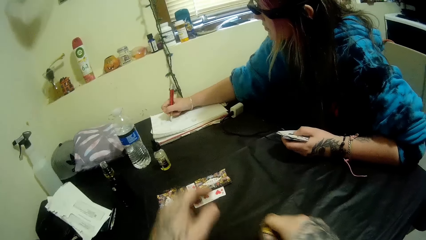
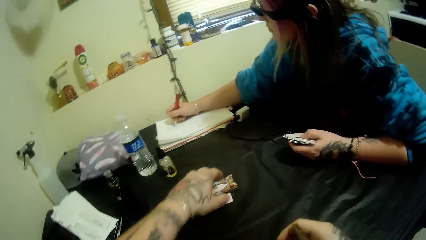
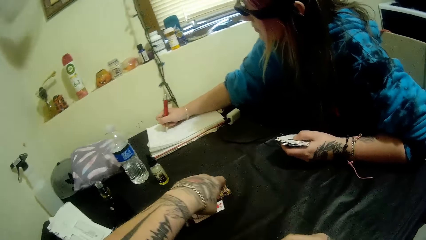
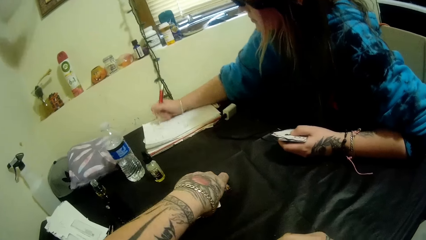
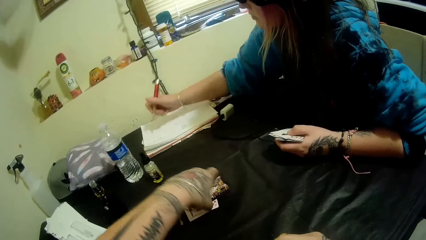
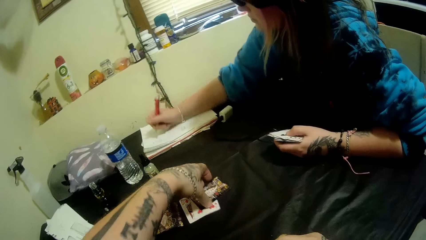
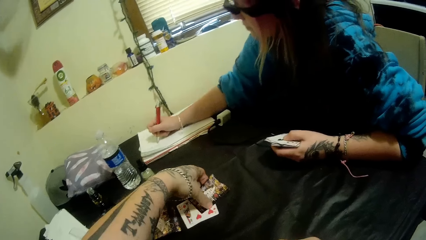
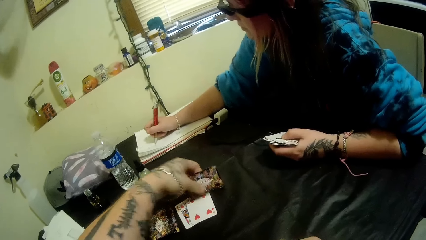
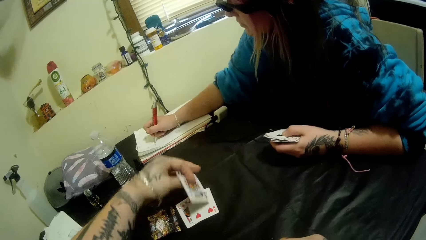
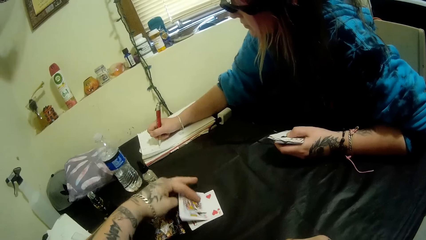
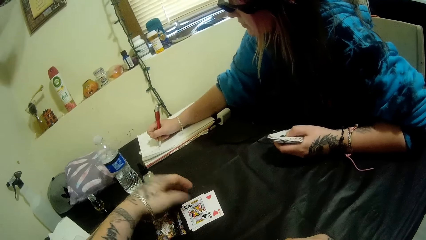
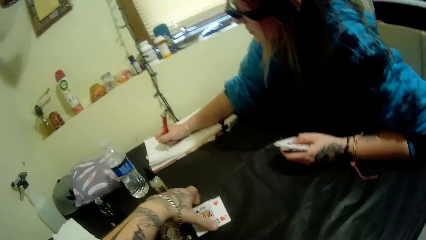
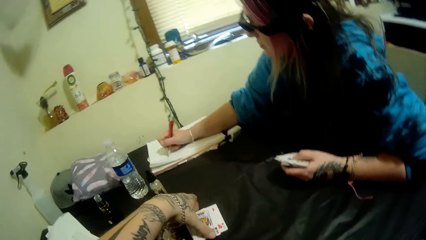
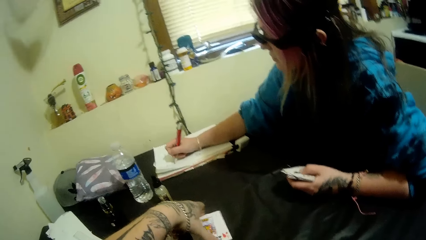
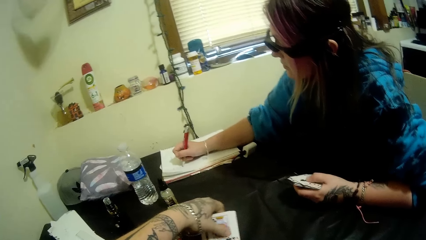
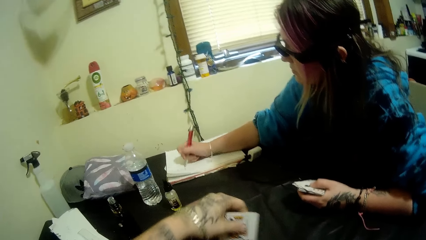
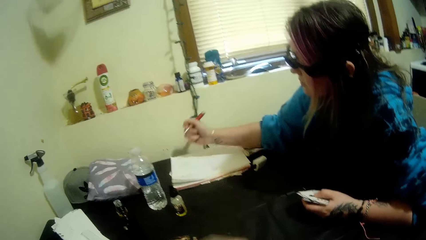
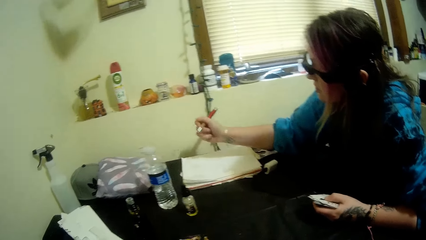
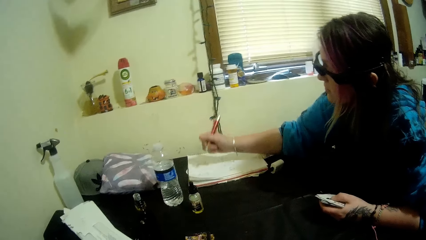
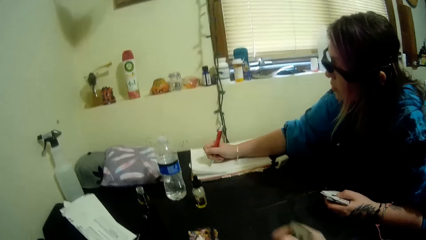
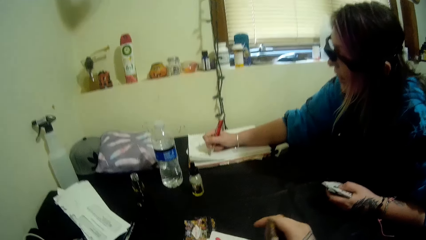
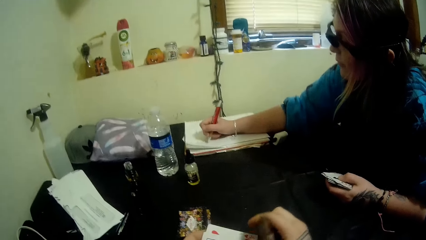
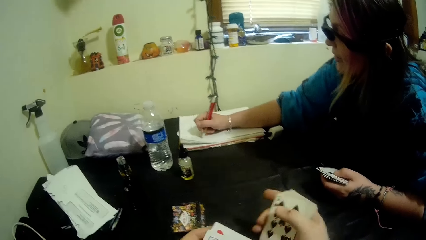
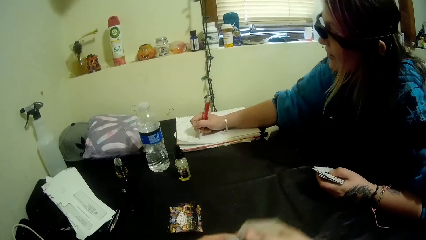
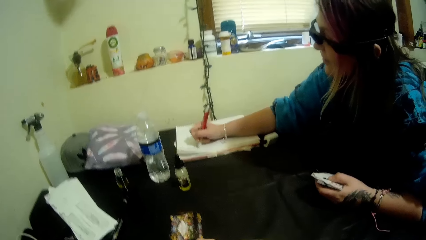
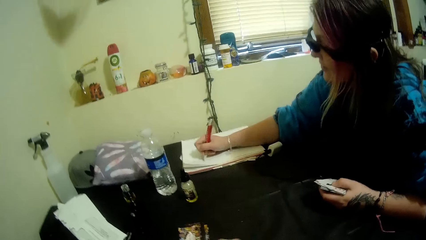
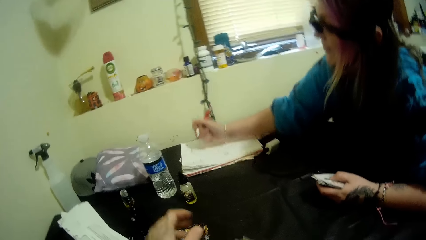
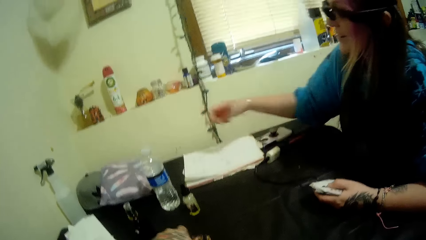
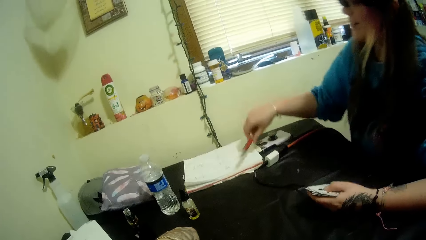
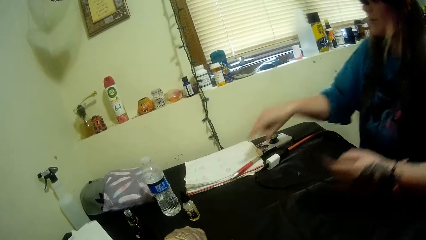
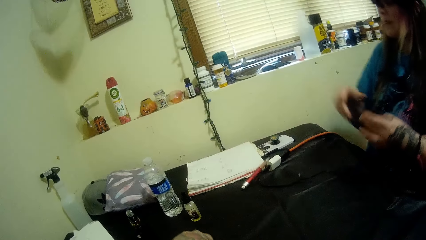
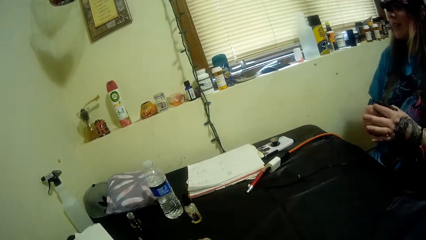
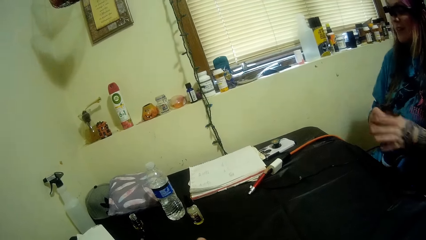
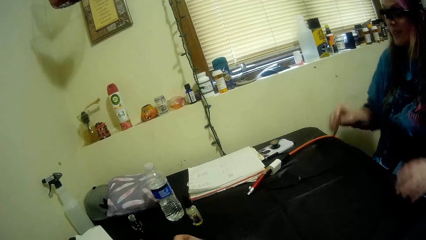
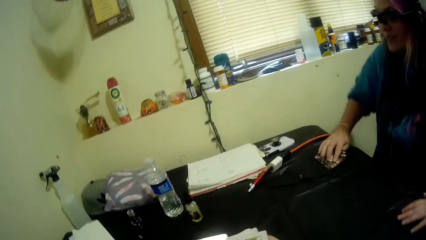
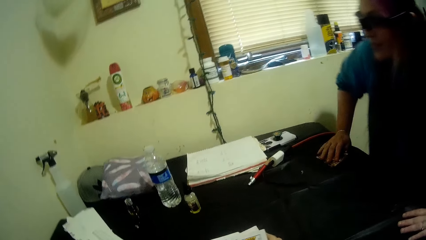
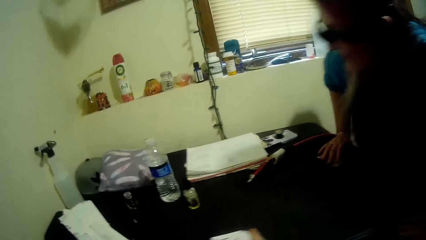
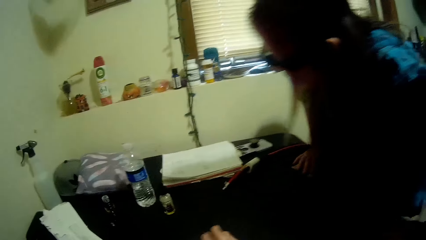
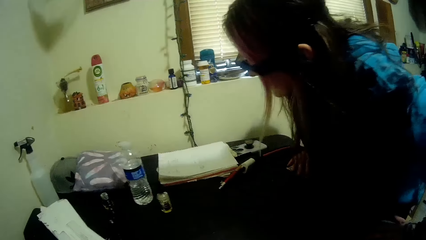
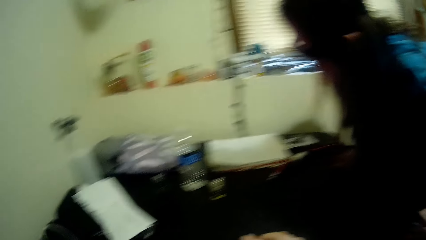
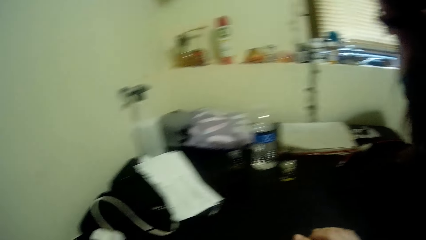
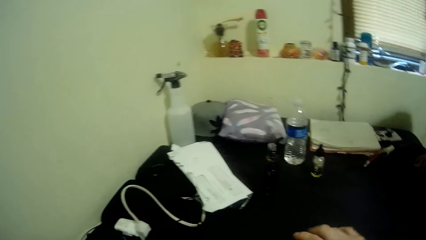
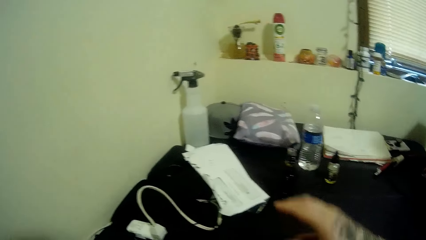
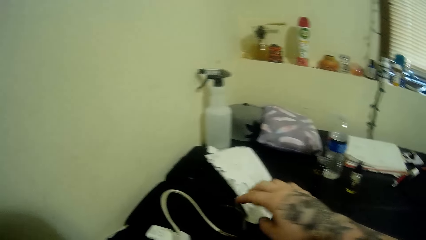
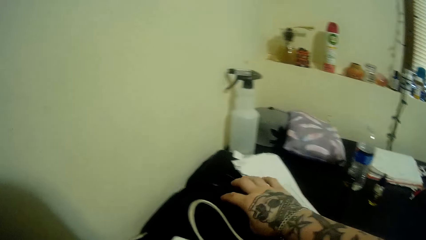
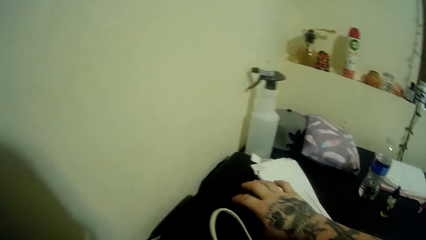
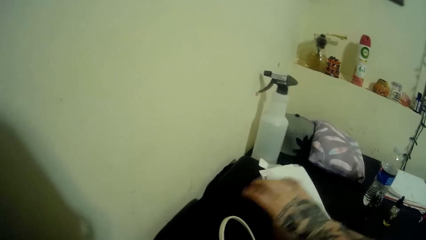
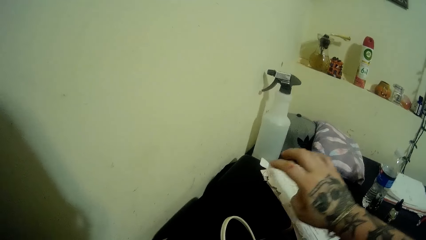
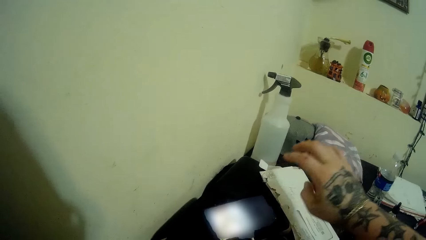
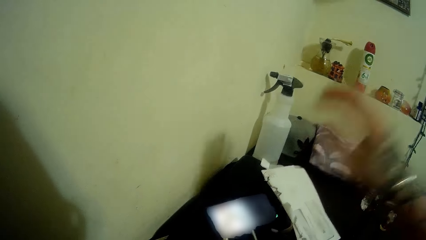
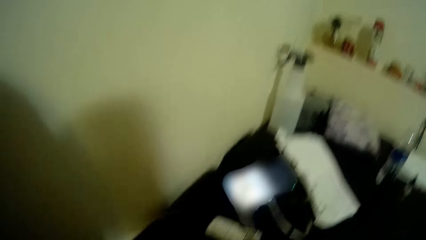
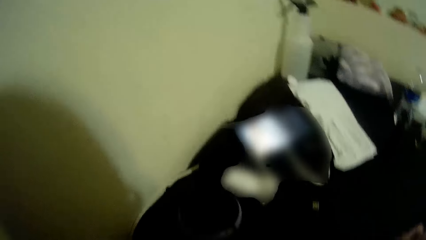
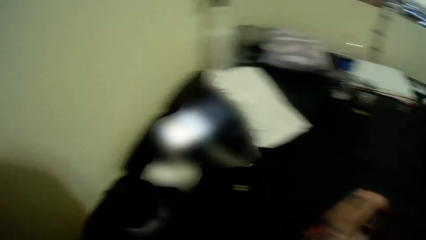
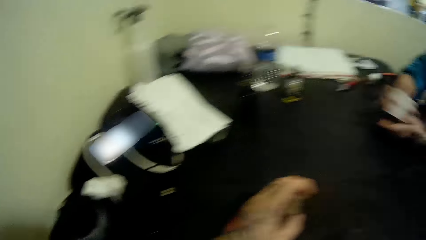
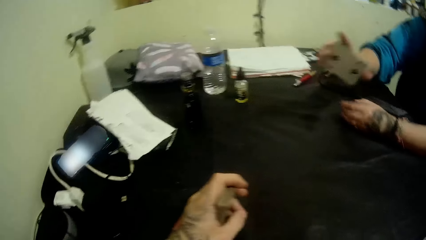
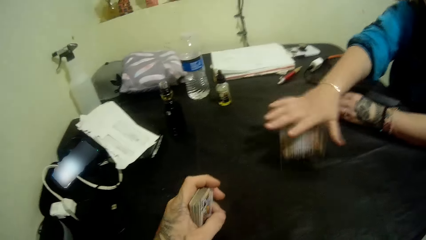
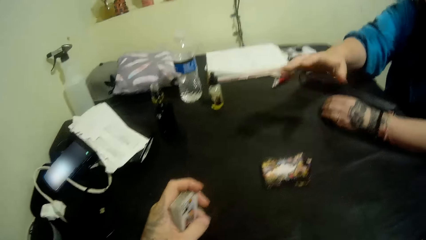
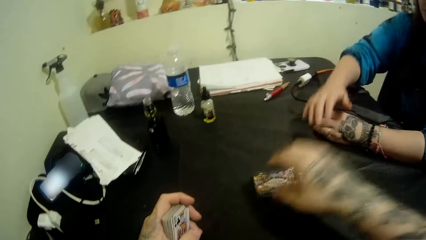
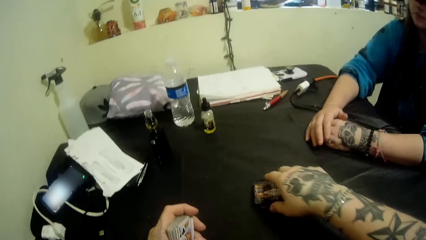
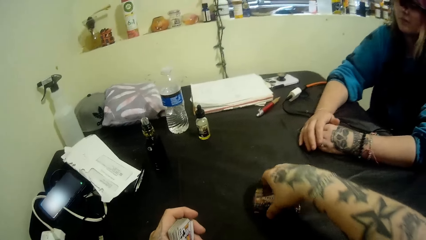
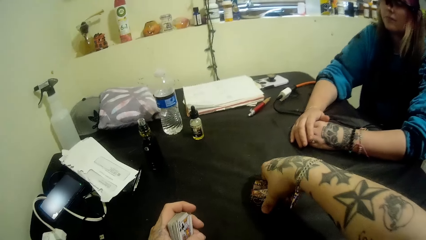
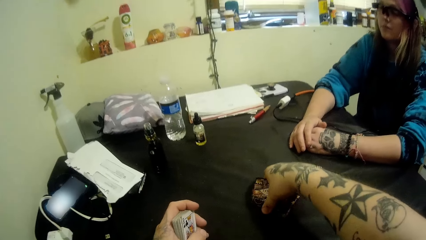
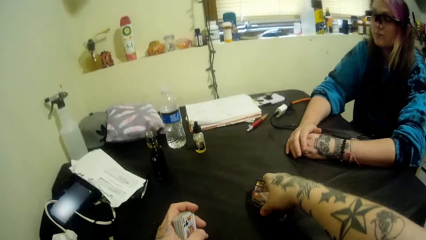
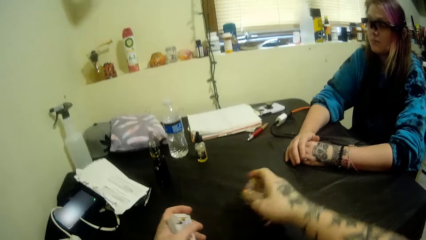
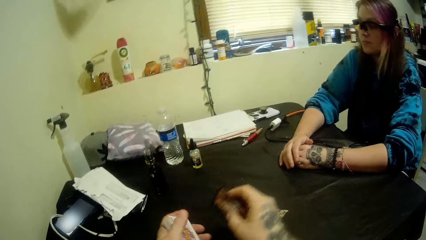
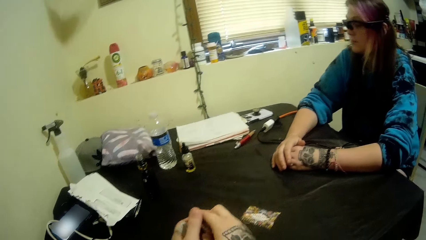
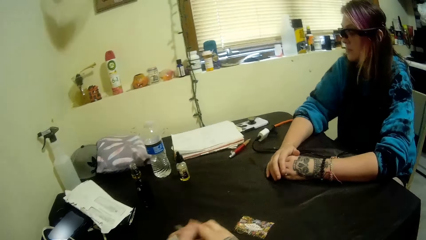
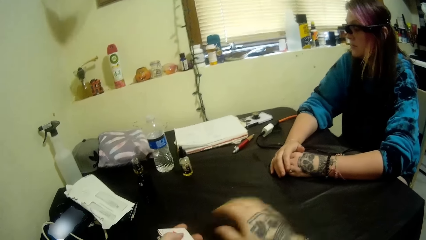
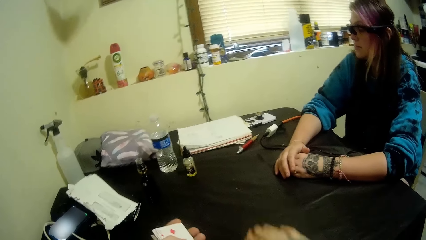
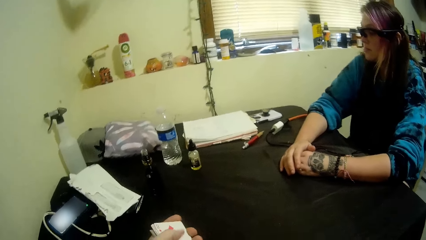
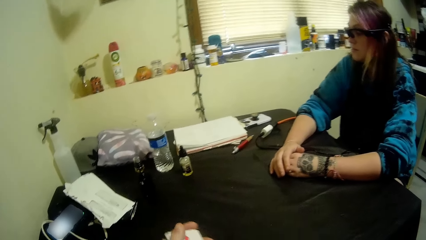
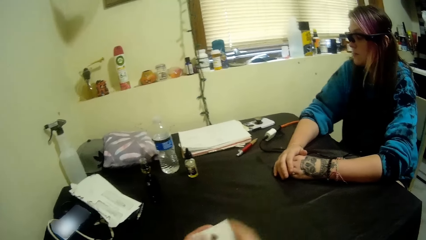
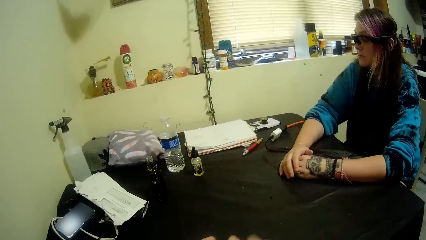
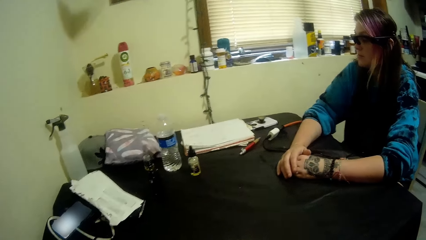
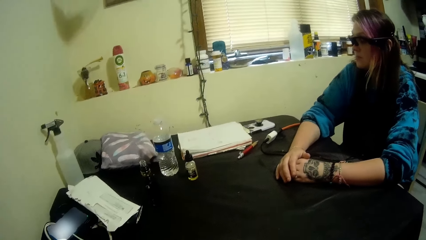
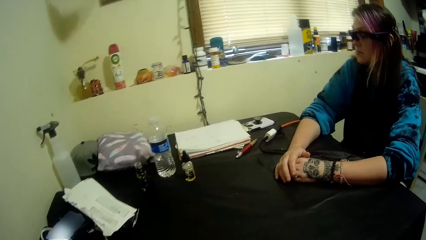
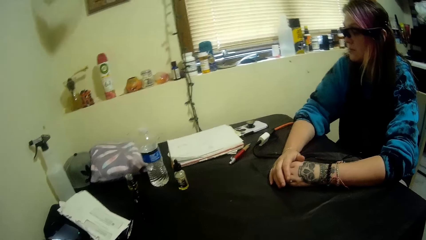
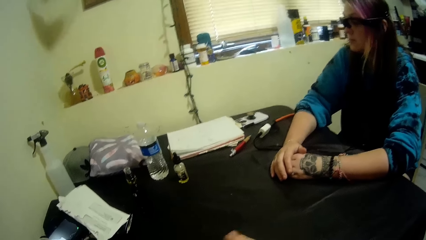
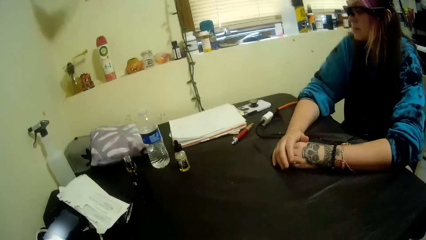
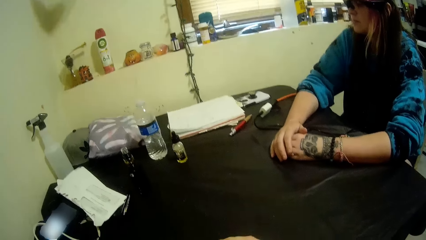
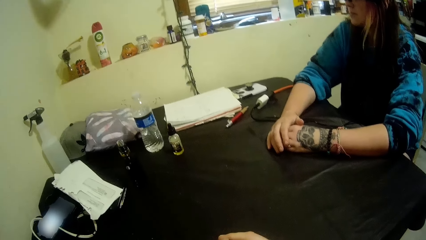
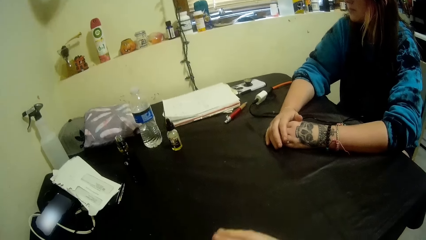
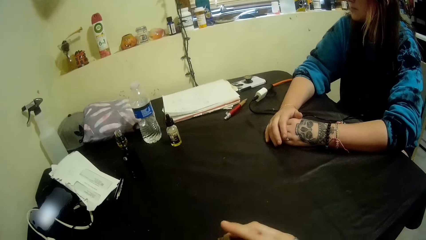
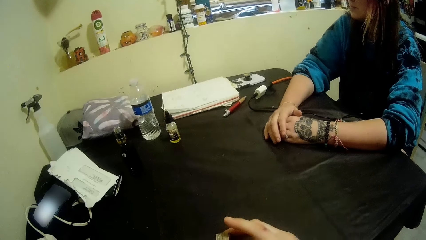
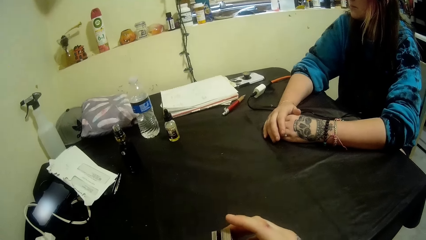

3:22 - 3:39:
The camera wearer picks the cards on the center of the table. He turns a card. He drops the card. He picks cards. A woman lifts a hand. The woman writes down. The camera wearer turns a hand. The woman lifts a hand, drops a pen, exchanges cards to the other hand and rests a hand on the table. The woman adjusts herself on her seat. The woman stands up. The camera wearer moves a hand. He presses a phone on the table with his right hand. He lifts a hand. The woman passes a bunch of cards to the camera wearer. The woman drops cards. The camera wearer takes the cards from the table. He holds the cards with the other hand. He picks cards. He holds the cards with the other hand.
